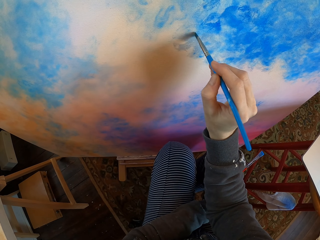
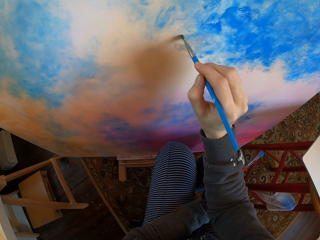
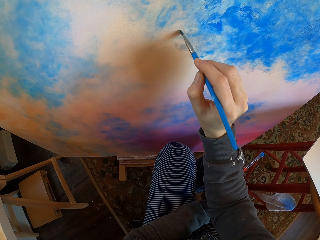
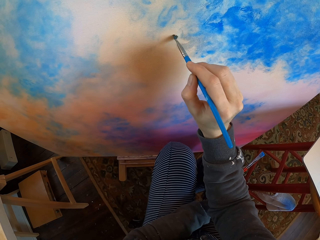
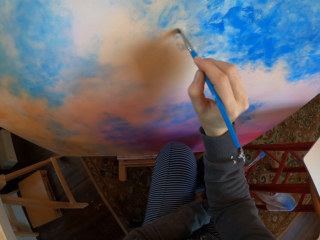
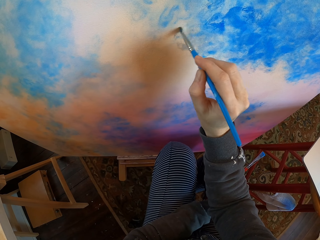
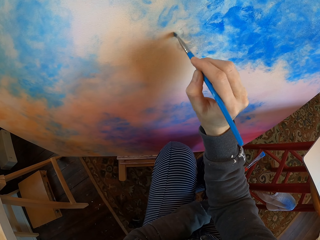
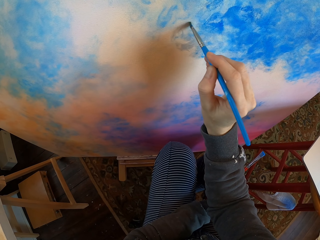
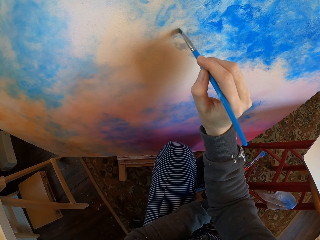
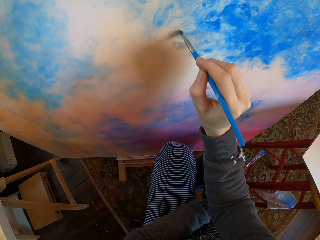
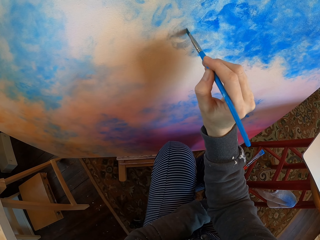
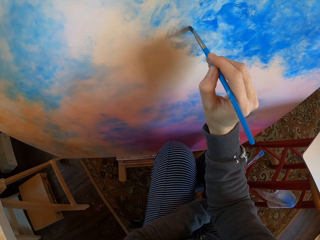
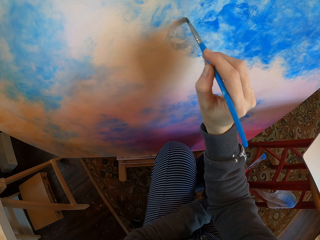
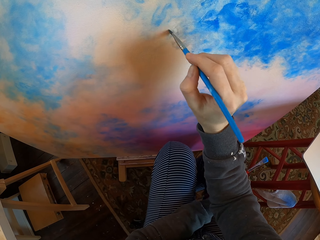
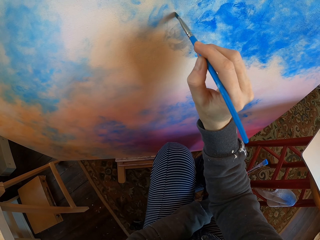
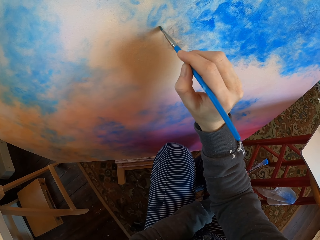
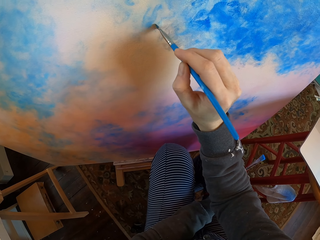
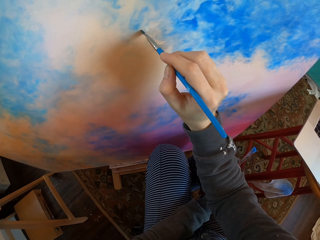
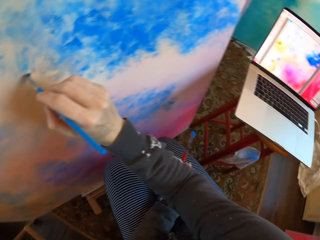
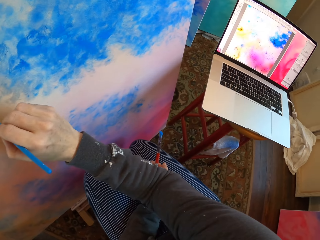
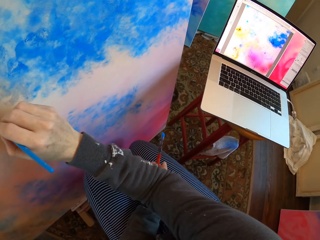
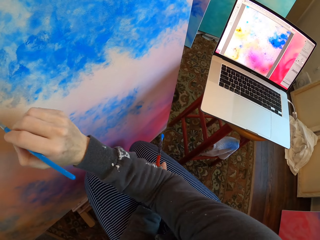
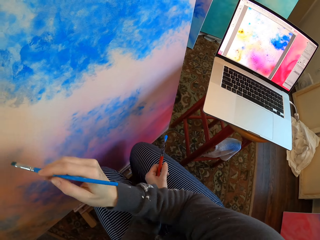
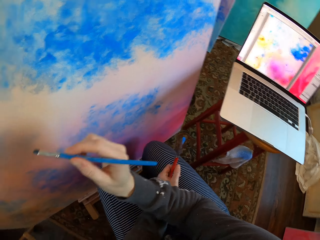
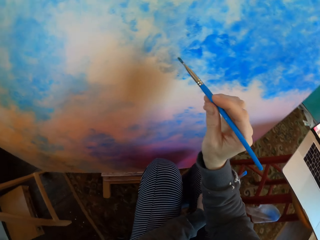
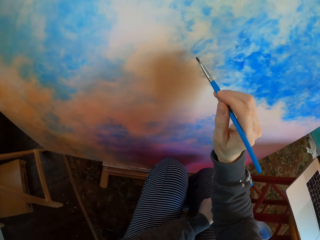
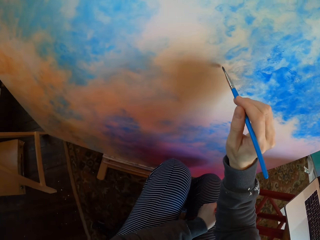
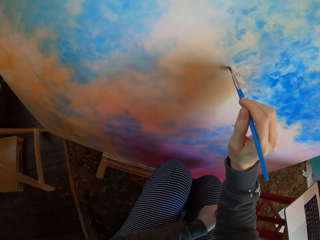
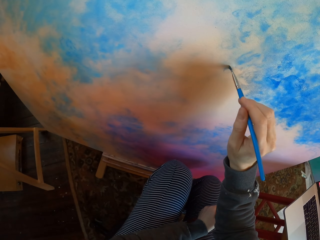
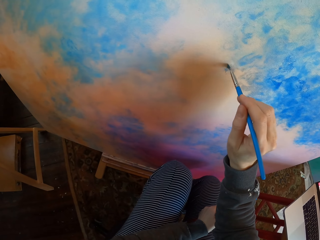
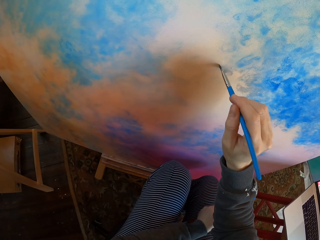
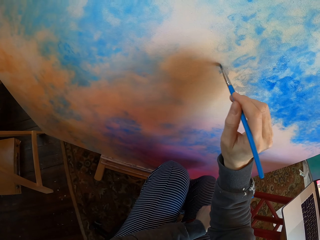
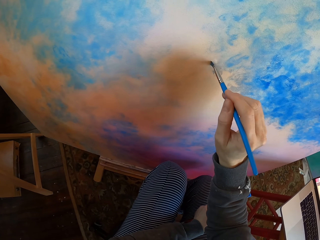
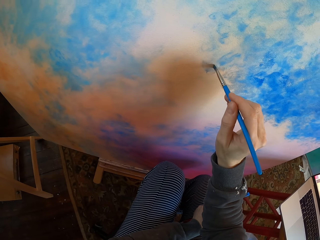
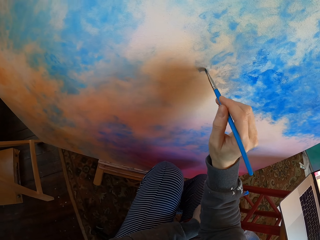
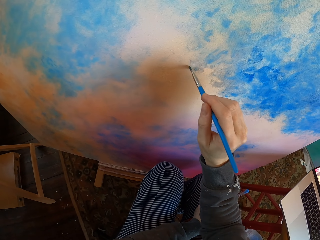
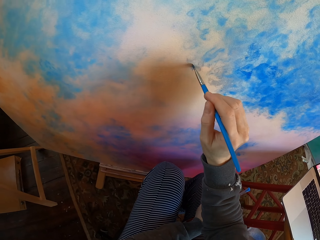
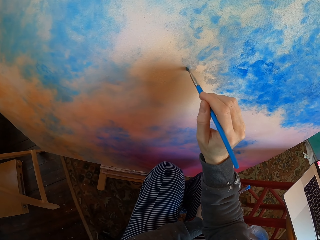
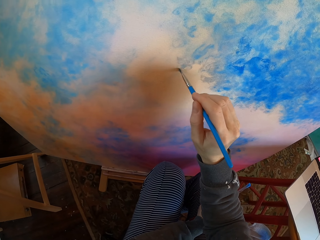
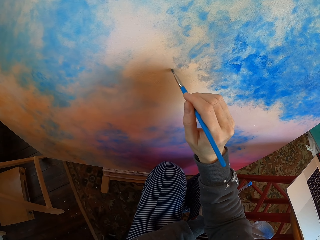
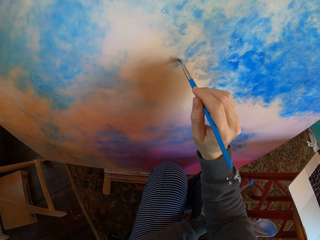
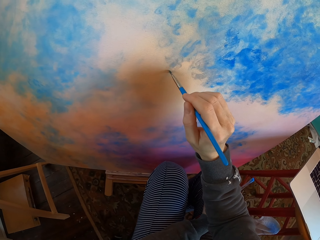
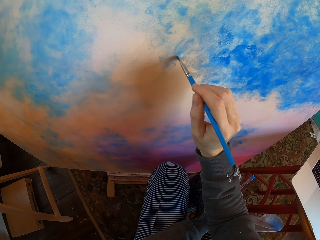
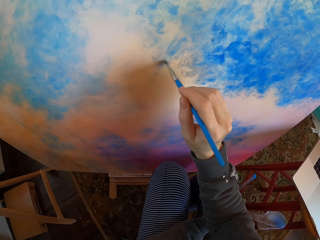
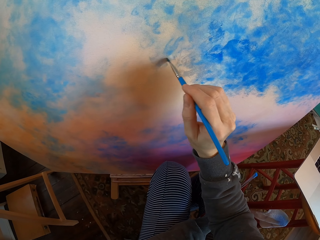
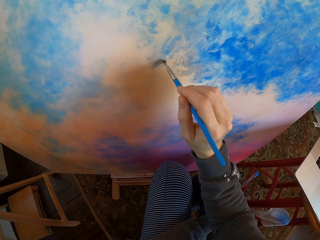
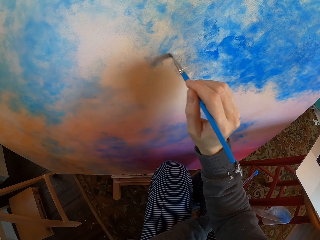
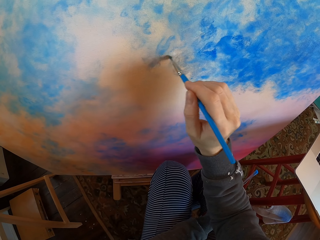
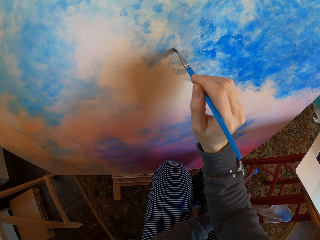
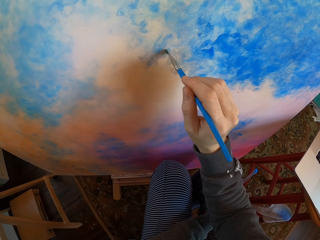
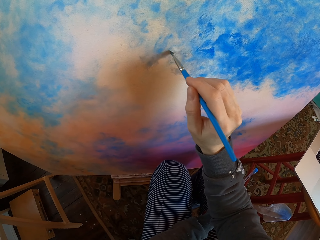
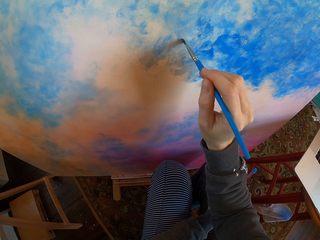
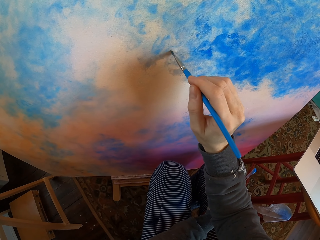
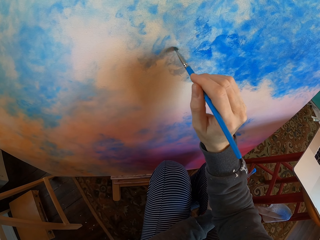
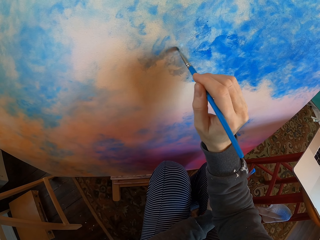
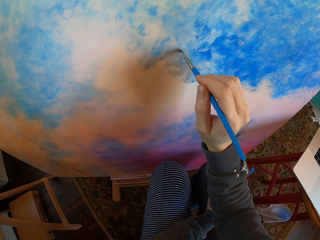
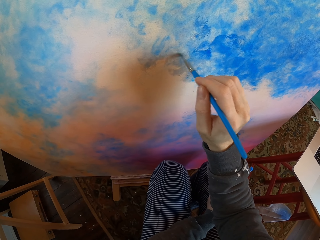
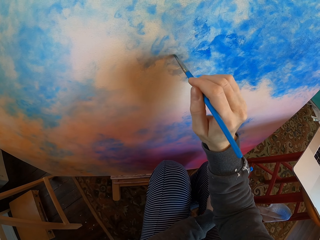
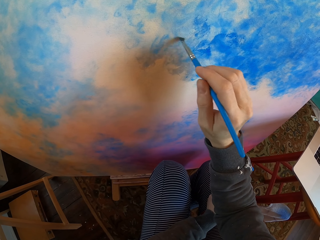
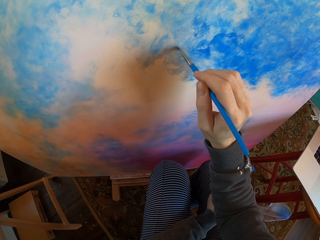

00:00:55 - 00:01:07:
The camera wearer turns to the side. They color a board with a drawing color brush. They turn to the side. They color the board with the drawing color brush.

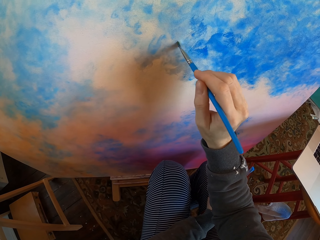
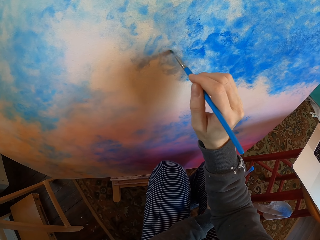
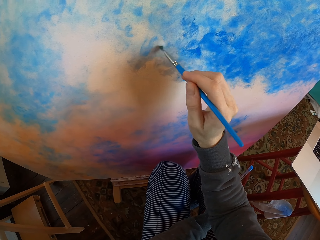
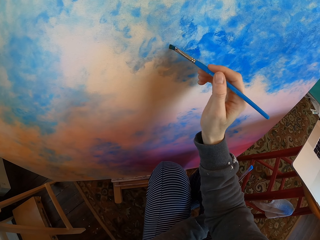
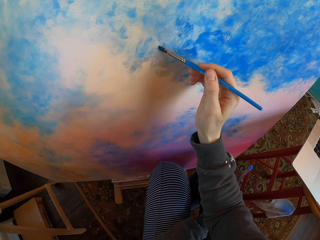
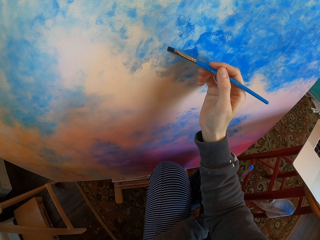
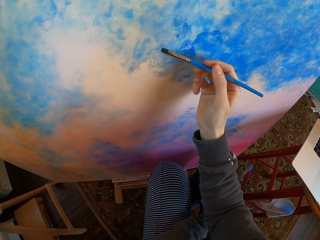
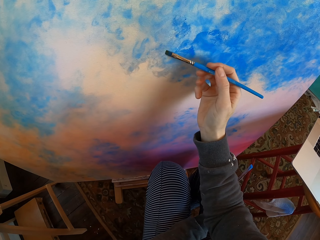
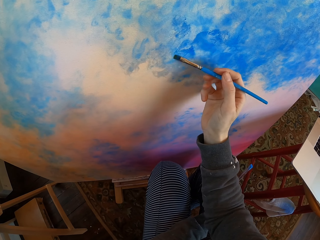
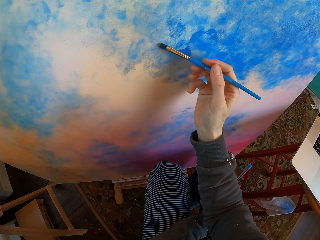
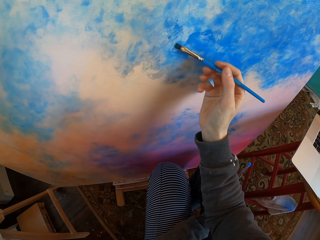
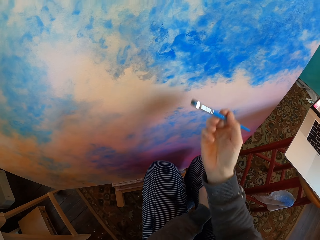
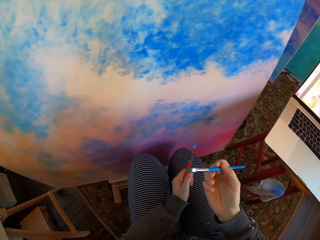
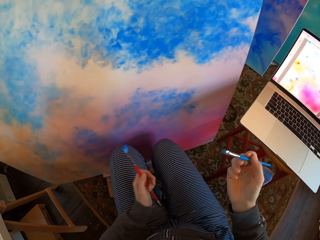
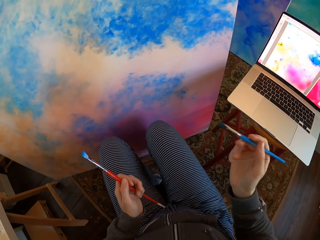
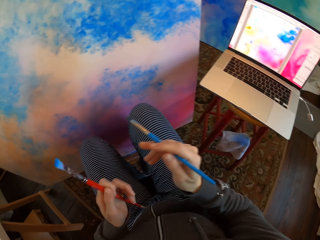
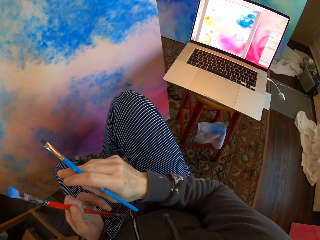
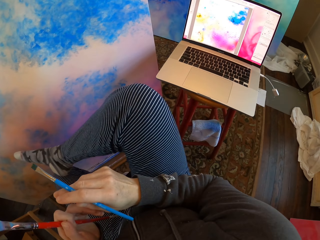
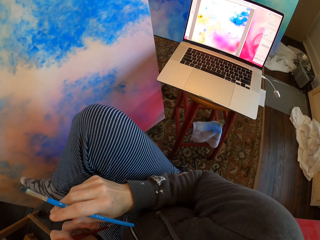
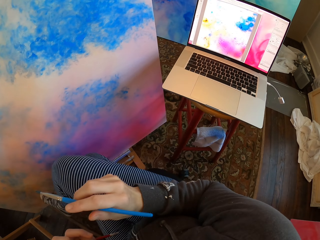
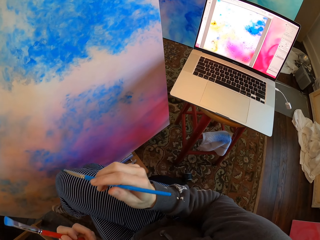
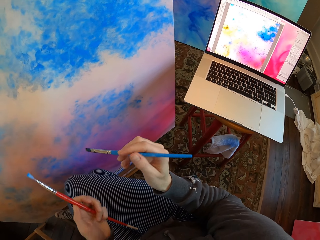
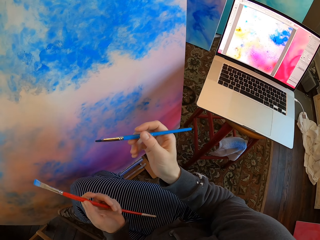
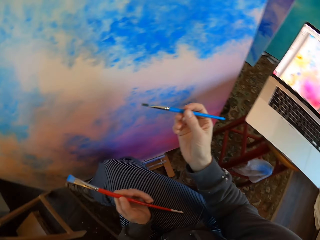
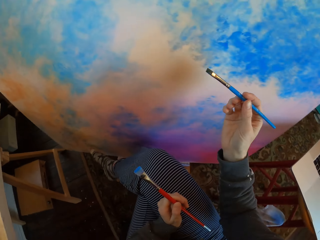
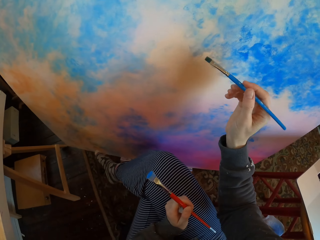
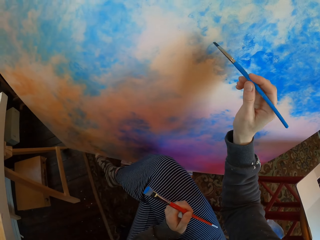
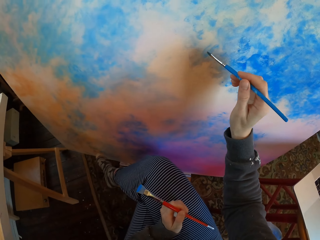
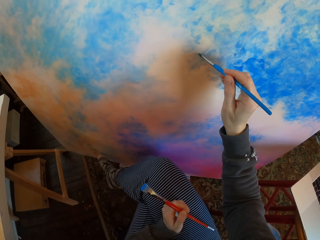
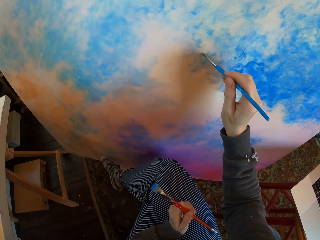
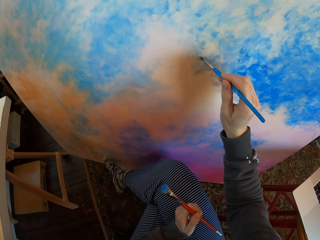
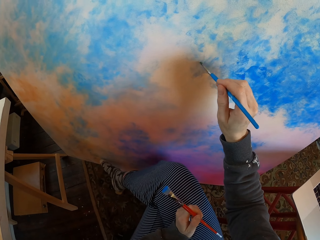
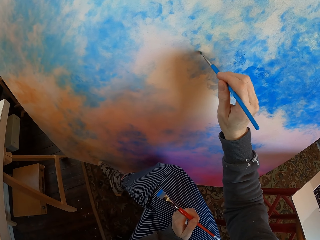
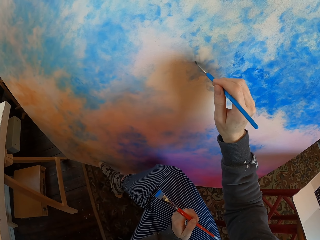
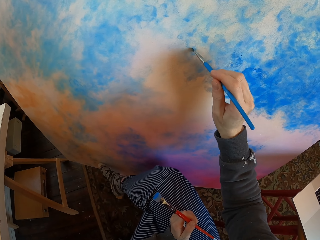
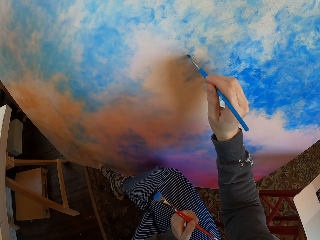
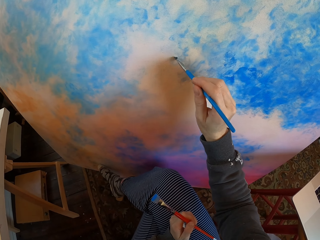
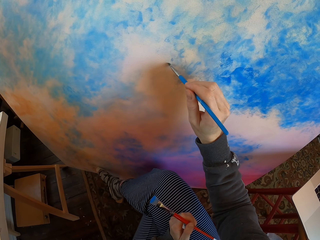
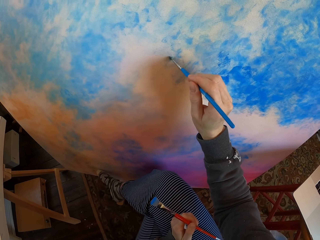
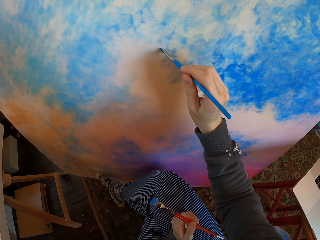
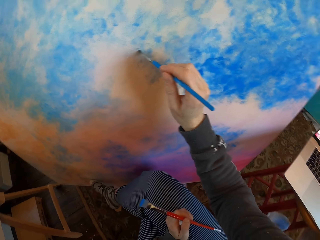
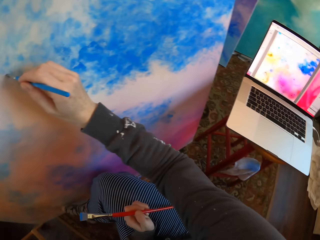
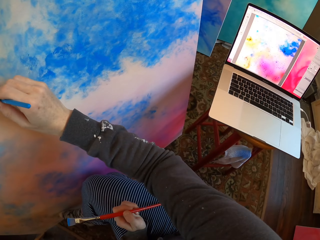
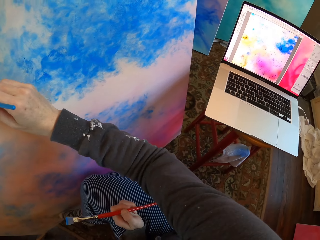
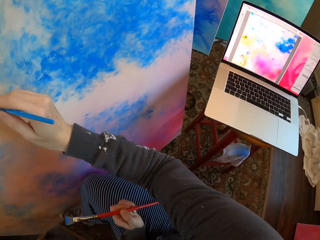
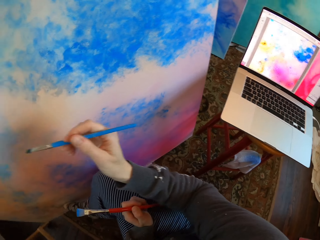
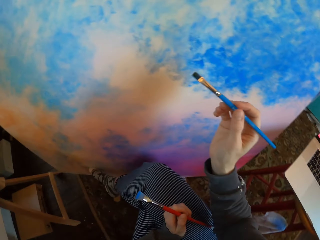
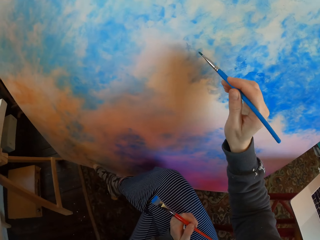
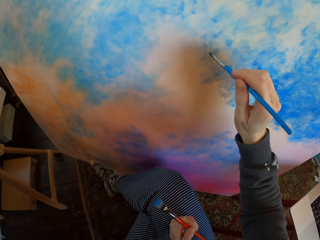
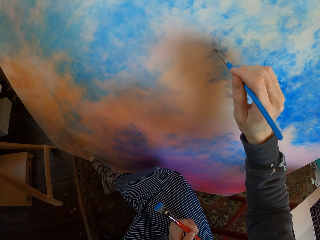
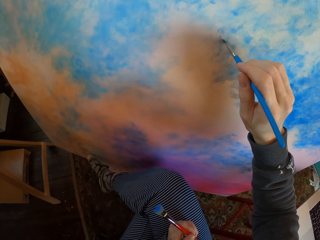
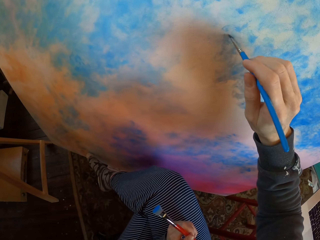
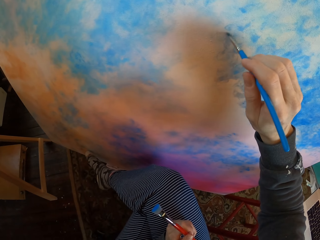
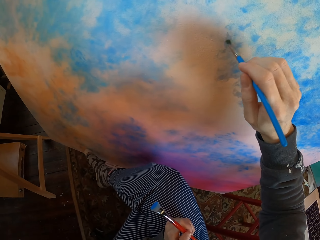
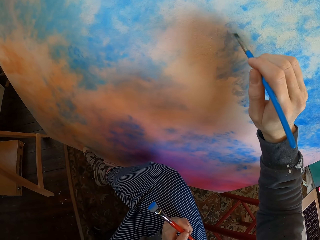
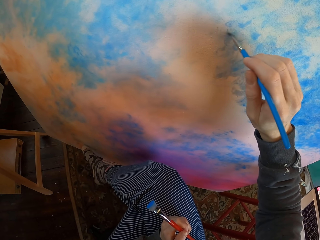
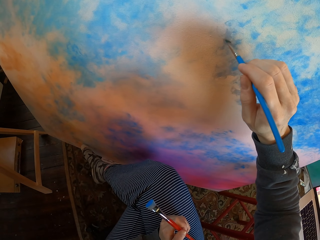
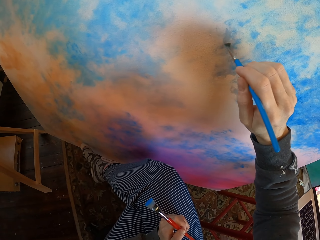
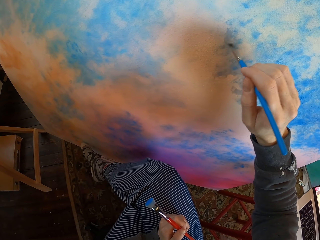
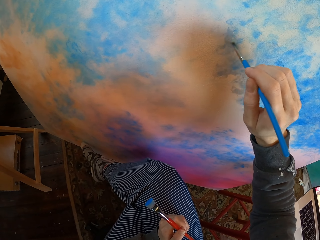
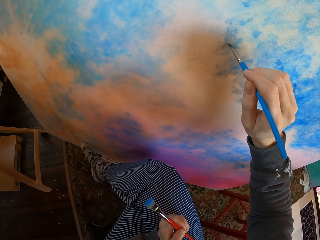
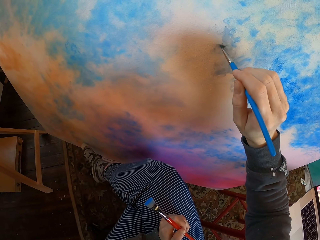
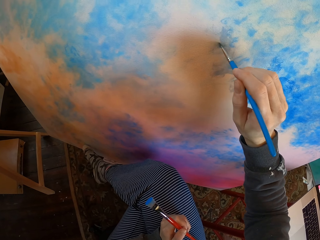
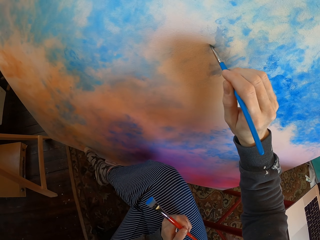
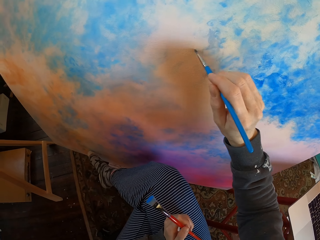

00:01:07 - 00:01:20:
The camera wearer turns to the side. He holds the paint brush with his hands. He paints the manila paper or board on the floor with the paint brush or drawing color brush. He turns to the side. He colors the board with the drawing color brush.
